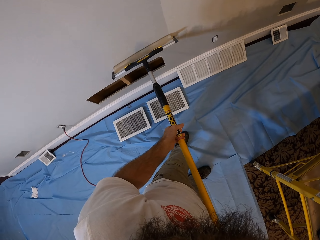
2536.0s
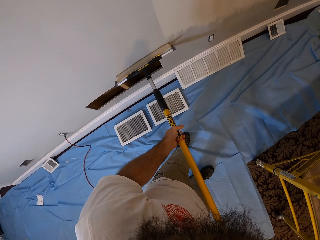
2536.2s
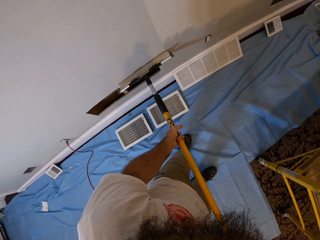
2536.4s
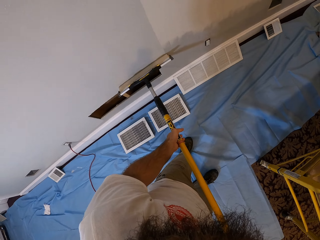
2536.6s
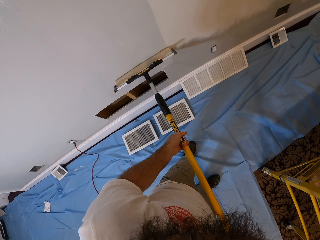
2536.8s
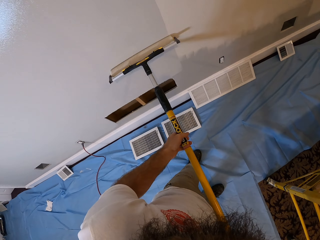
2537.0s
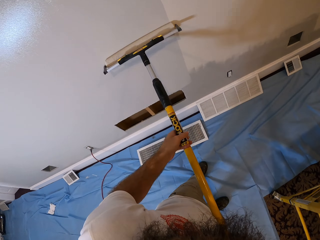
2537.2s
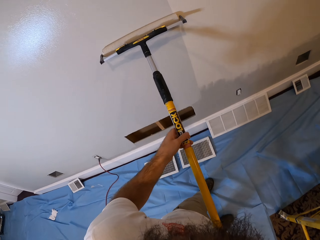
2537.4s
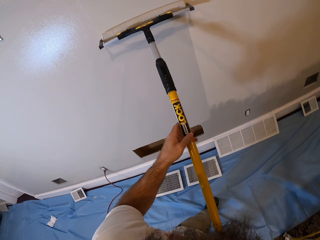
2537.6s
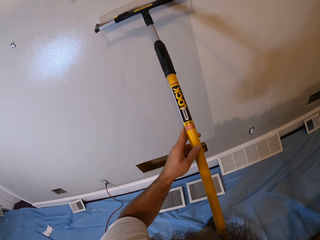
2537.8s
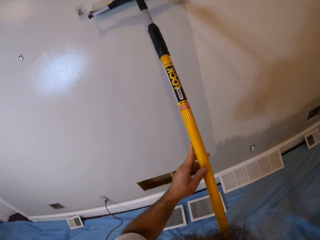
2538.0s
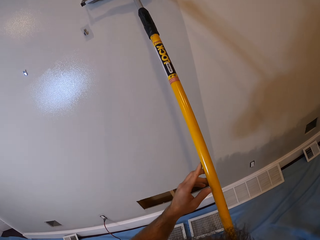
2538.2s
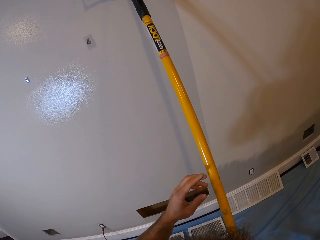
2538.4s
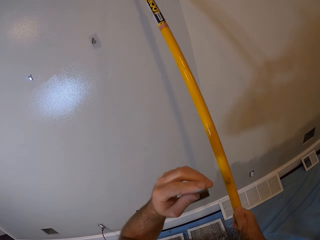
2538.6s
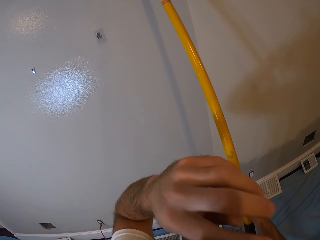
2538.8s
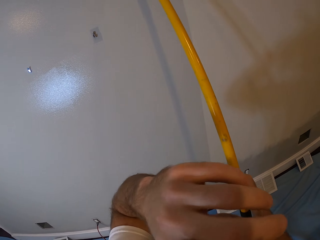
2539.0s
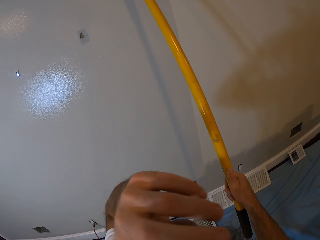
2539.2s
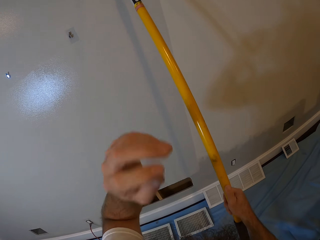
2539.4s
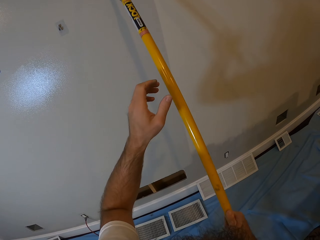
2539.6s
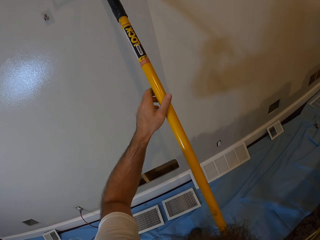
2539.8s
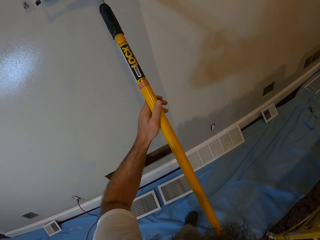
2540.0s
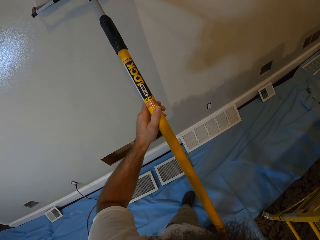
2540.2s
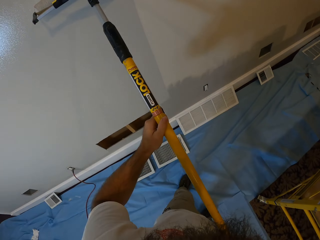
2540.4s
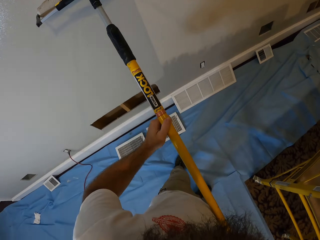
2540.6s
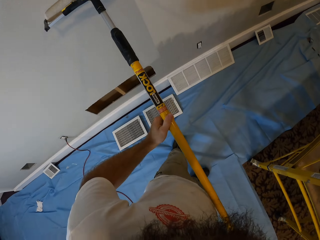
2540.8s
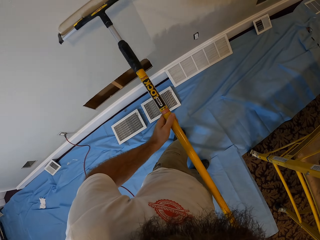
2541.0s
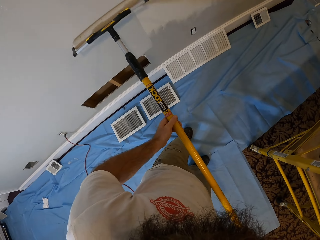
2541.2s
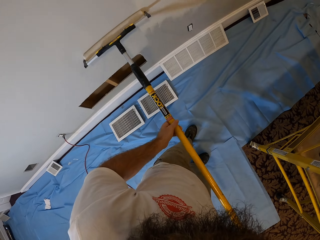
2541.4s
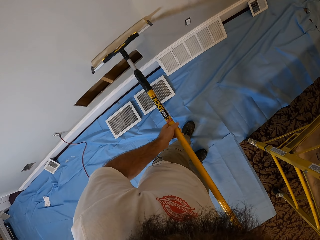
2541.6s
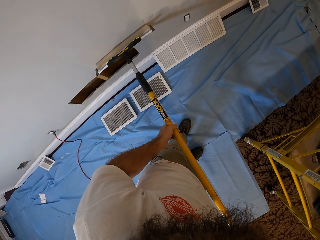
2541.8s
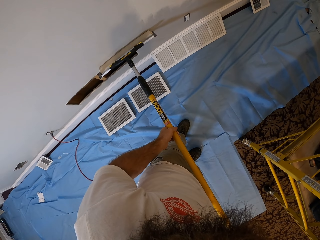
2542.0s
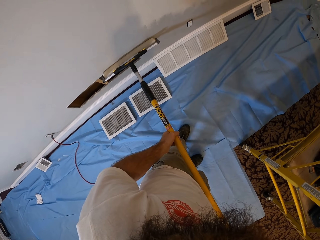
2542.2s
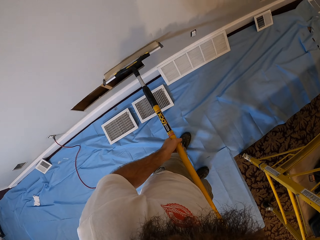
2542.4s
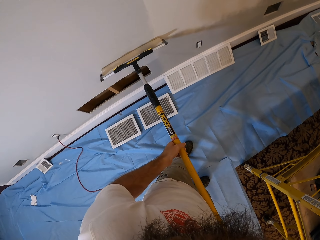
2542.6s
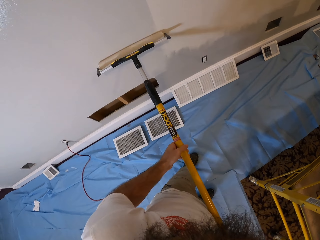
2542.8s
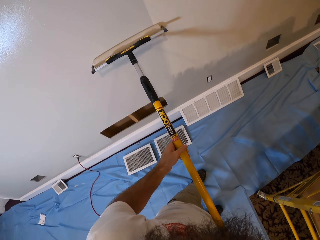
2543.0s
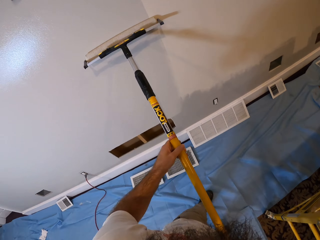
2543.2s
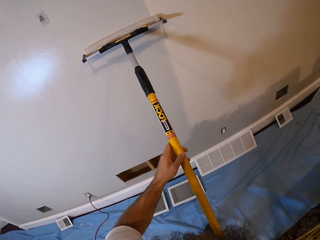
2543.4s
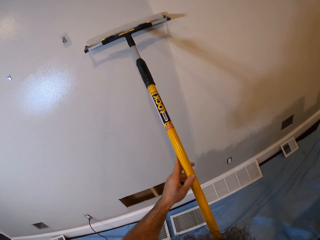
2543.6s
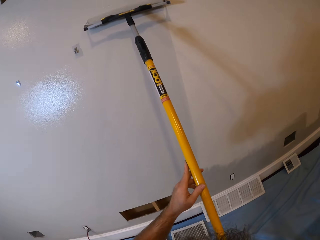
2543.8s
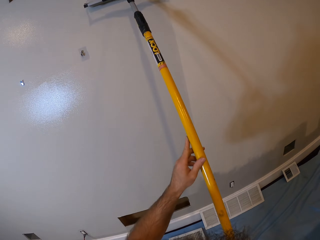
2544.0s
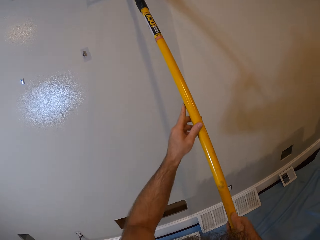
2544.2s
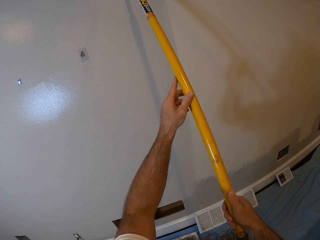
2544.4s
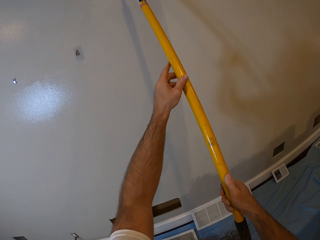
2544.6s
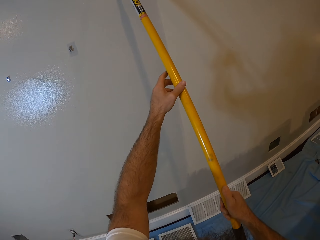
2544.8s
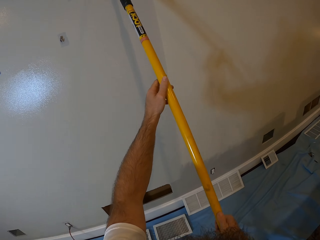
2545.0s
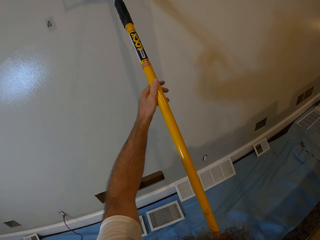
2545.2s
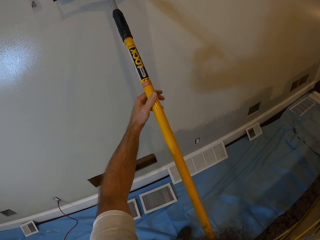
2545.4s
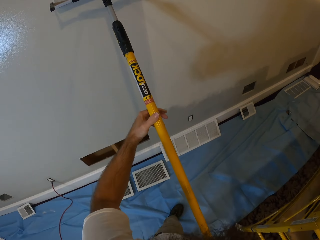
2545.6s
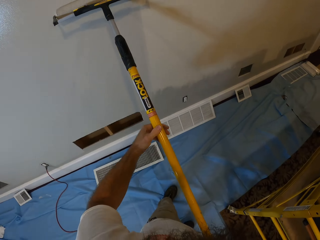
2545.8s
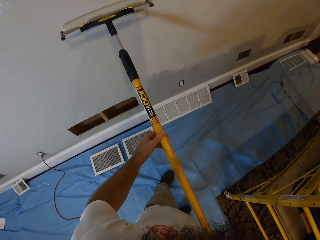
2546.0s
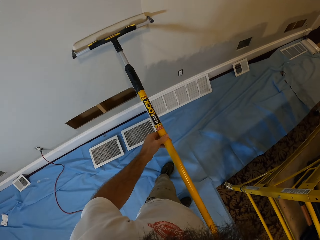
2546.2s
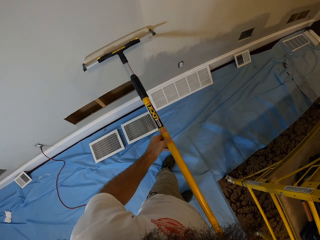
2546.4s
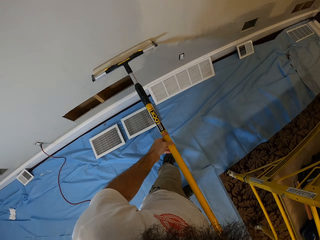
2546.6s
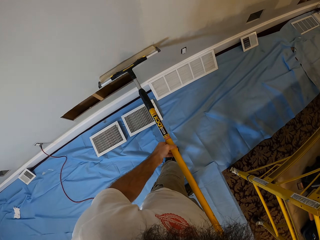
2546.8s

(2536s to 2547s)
The camera wearer touches his face with his left hand. He wipes the face. He paints the wall with the roller brush in his hands.

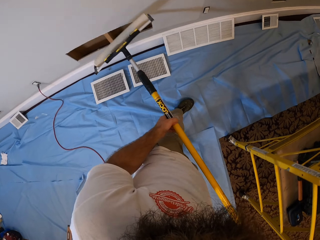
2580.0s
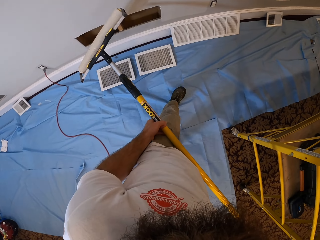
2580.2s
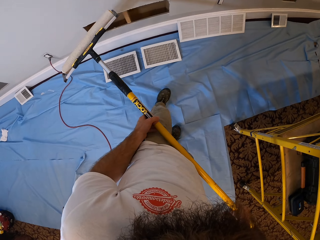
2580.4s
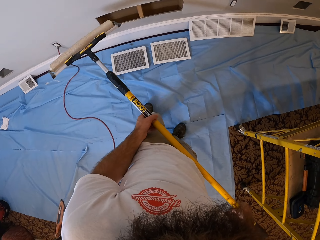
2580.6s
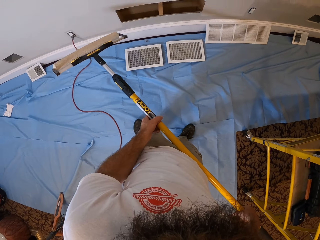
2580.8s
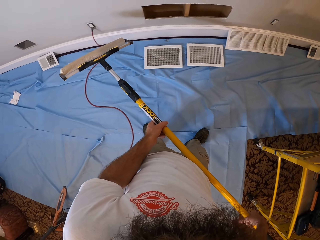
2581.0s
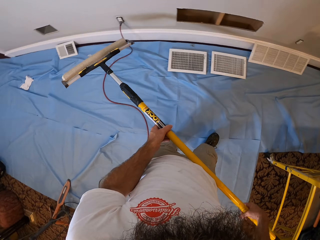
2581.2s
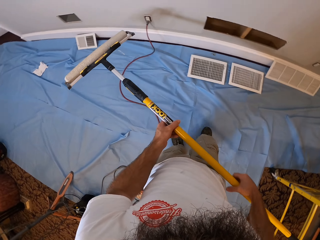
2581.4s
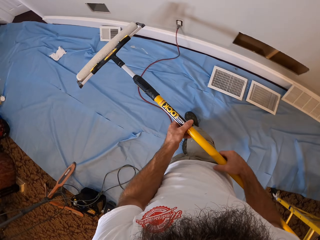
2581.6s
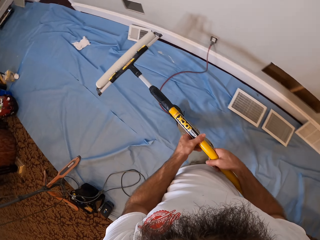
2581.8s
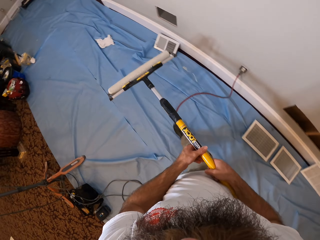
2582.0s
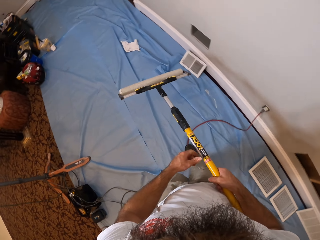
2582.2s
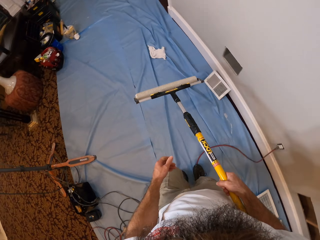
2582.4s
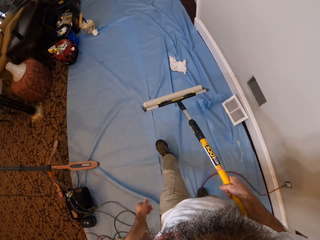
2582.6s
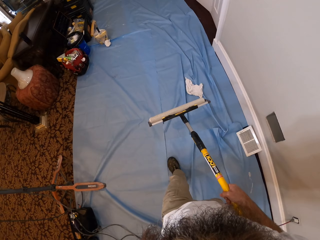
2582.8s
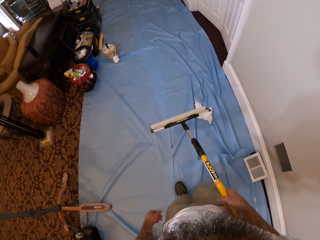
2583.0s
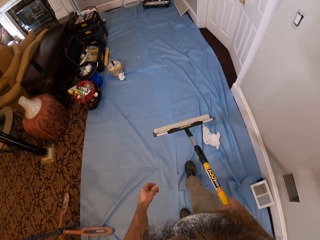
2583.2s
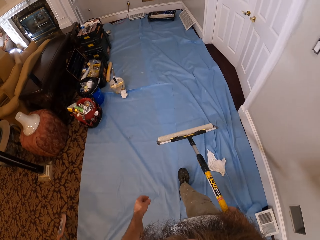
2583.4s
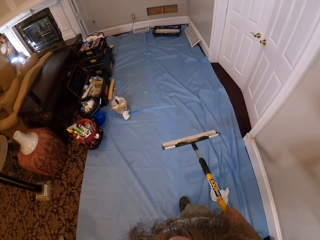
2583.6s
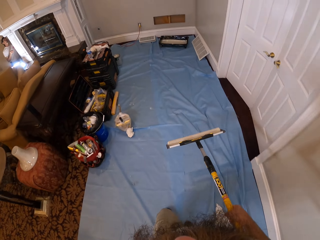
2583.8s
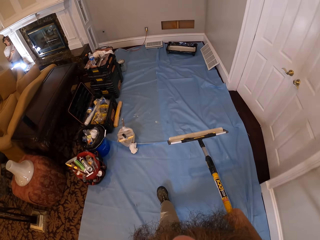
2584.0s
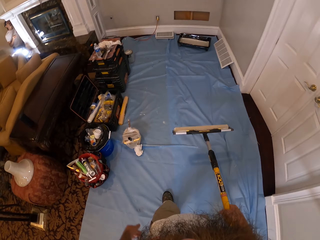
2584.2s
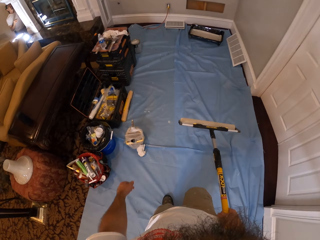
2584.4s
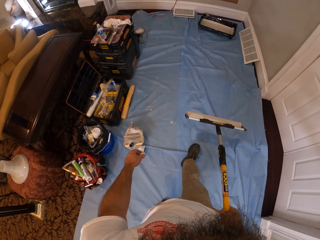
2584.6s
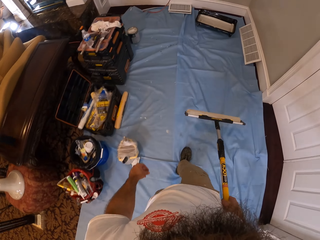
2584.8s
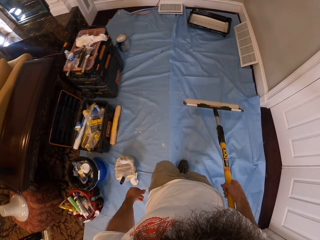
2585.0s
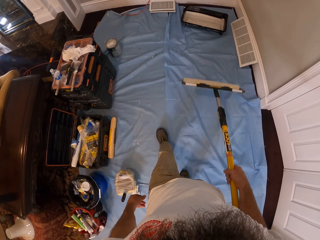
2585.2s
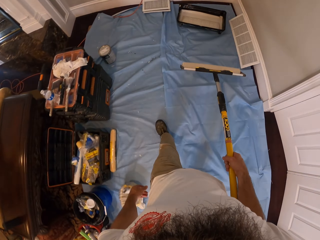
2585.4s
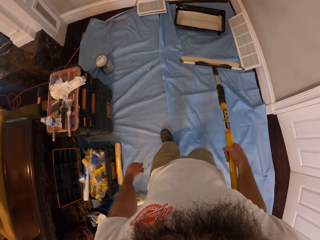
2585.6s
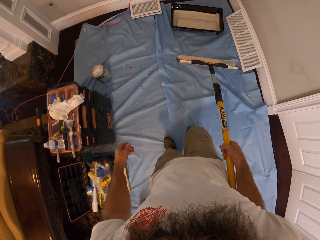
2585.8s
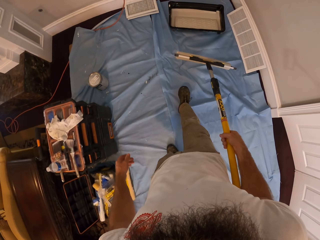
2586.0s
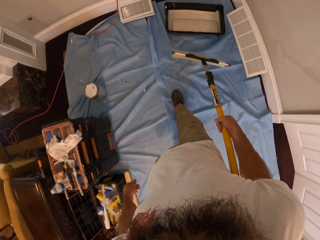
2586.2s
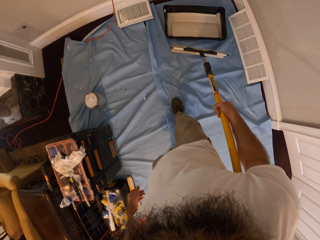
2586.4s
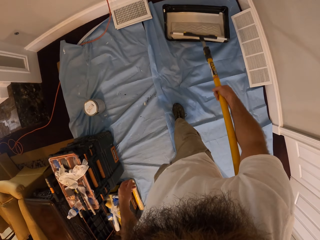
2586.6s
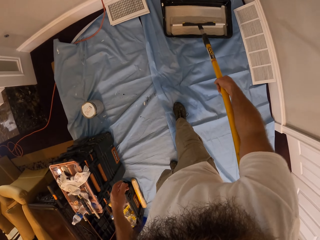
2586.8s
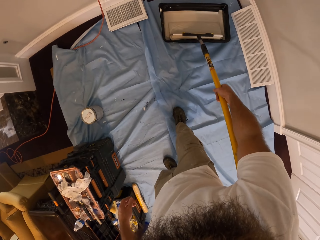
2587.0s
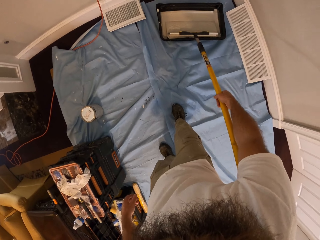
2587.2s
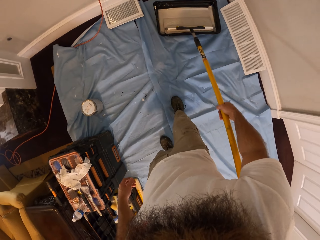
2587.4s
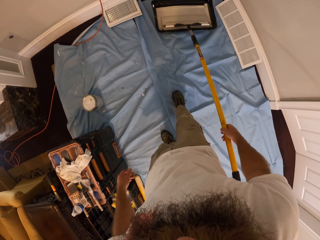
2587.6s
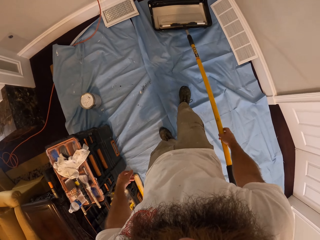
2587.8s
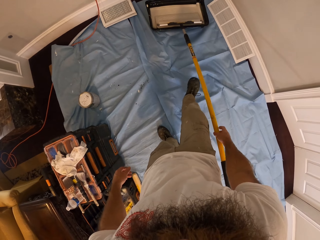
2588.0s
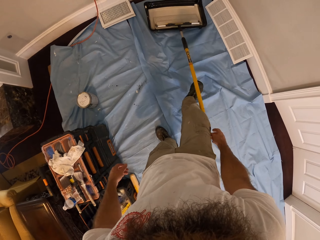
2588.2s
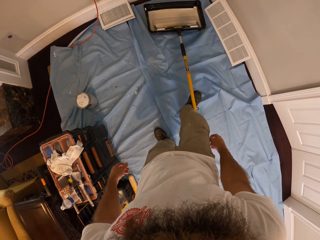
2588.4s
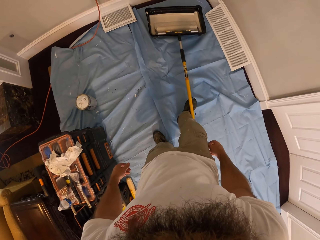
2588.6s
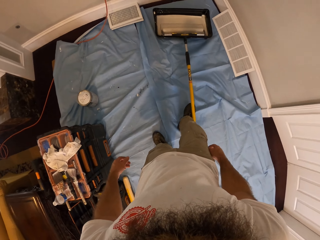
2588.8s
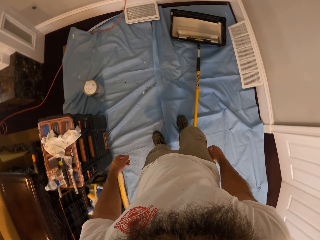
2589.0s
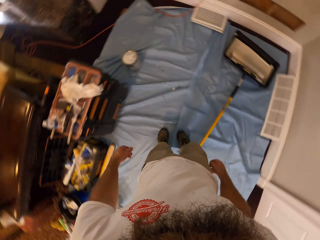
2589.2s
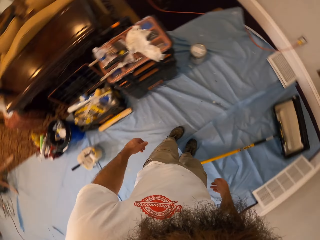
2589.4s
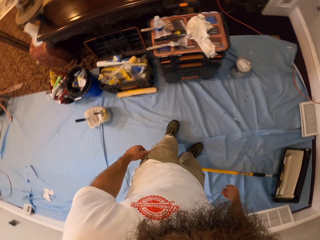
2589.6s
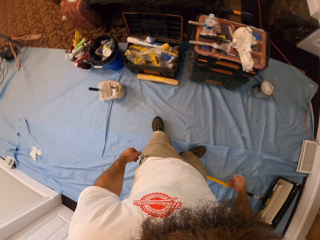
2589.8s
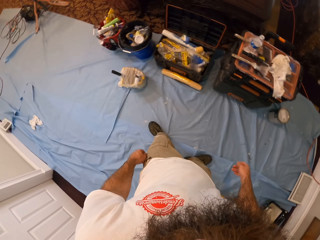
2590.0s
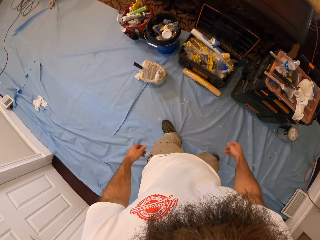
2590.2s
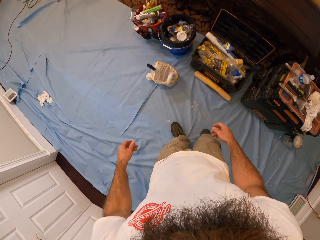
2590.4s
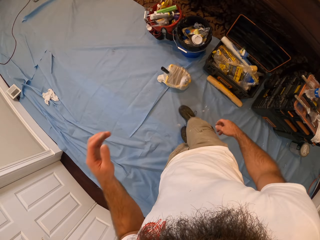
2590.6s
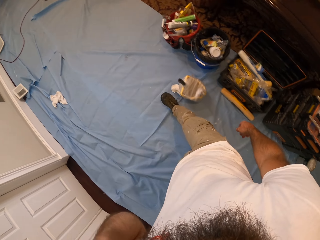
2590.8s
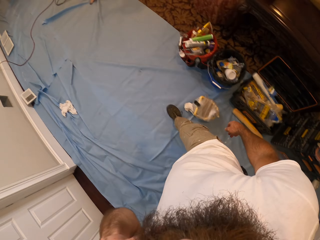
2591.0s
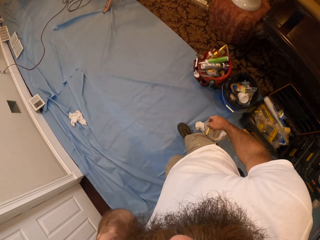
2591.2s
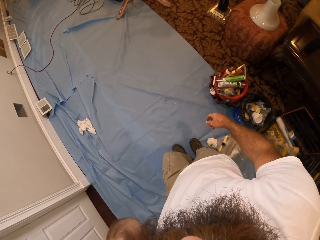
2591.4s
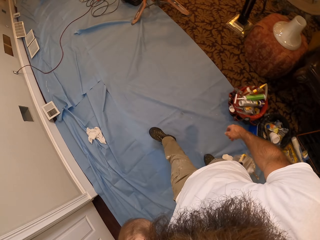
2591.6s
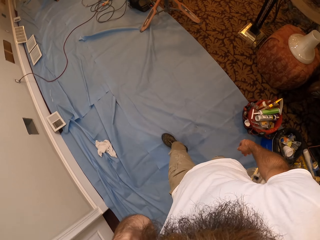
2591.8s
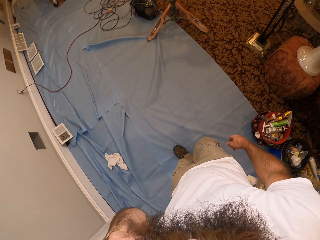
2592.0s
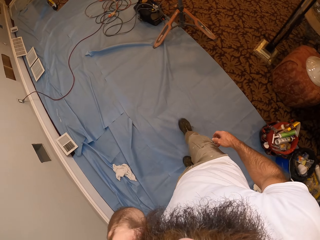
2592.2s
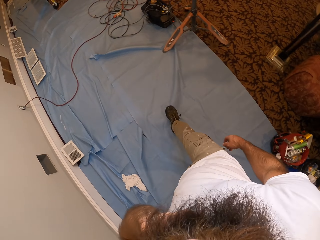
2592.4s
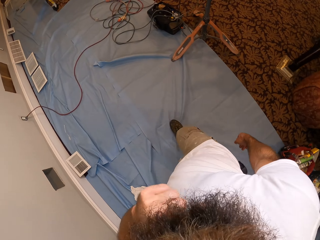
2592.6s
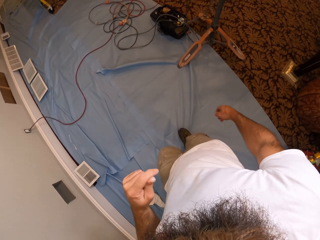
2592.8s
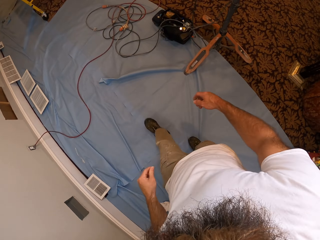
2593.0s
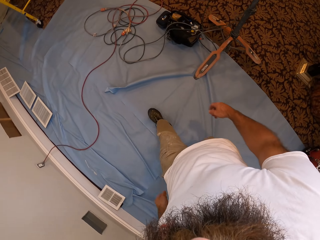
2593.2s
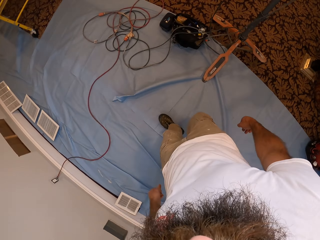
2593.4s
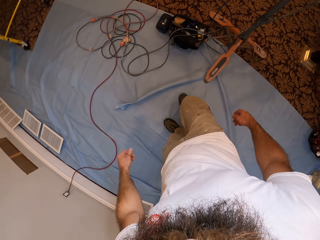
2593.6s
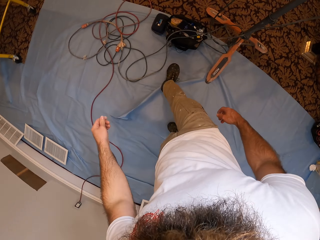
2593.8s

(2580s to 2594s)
The camera wearer walks towards the paint bucket. He walks around the room. He holds the roller brush with his right hand. He dips the roller brush in the paint bucket. He drops the roller brush in his right hand in the paint bucket on the ground. He walks towards a bag. He touches his face with his left hand. He wipes the face. He walks around the room.
